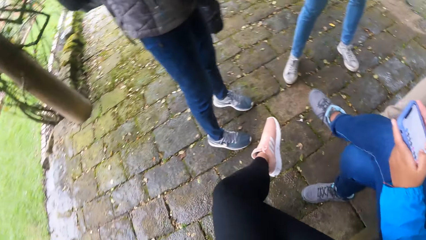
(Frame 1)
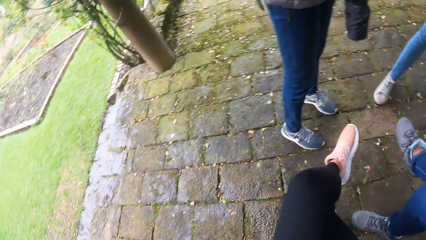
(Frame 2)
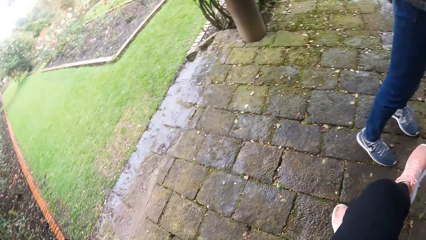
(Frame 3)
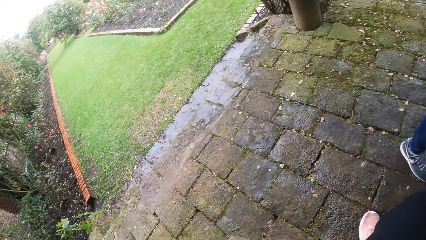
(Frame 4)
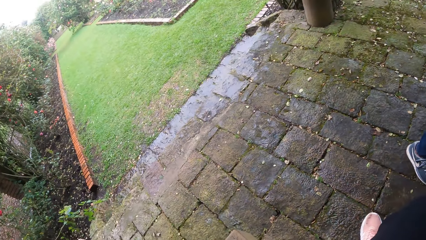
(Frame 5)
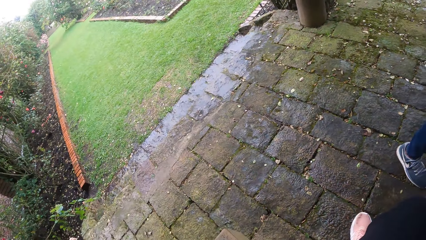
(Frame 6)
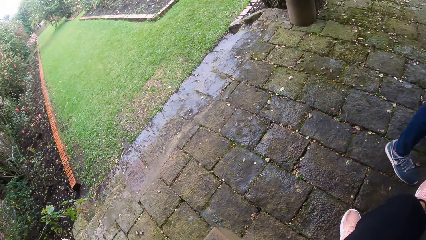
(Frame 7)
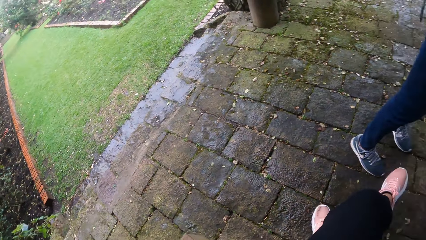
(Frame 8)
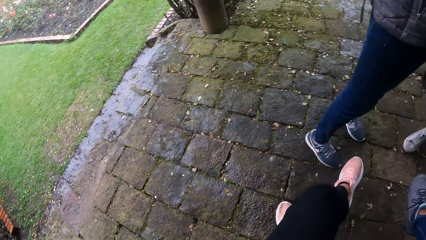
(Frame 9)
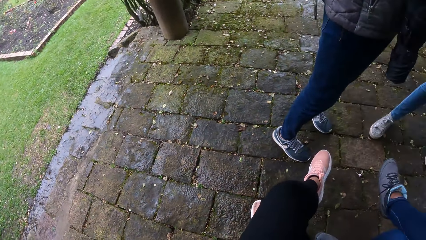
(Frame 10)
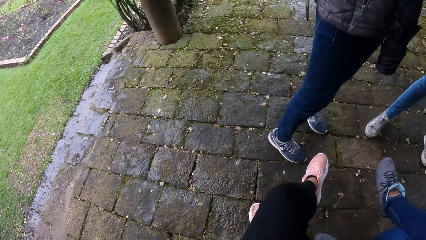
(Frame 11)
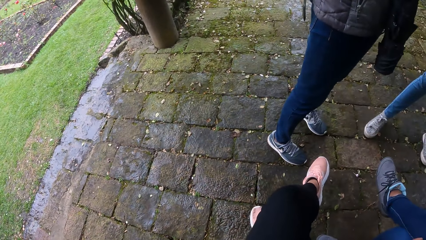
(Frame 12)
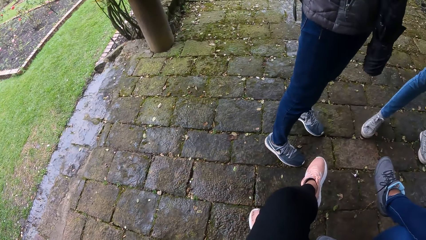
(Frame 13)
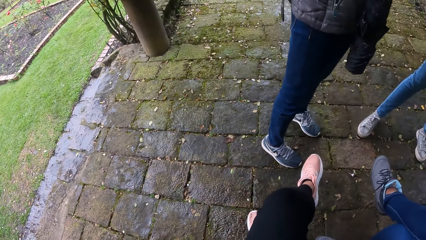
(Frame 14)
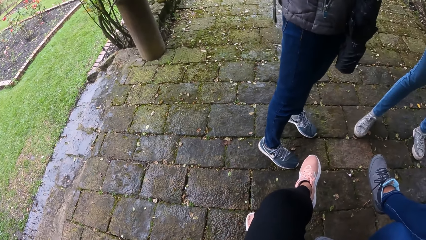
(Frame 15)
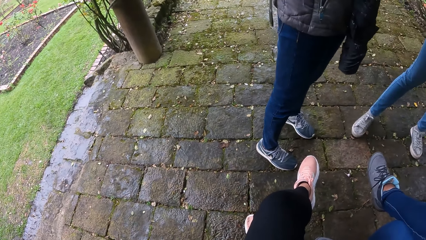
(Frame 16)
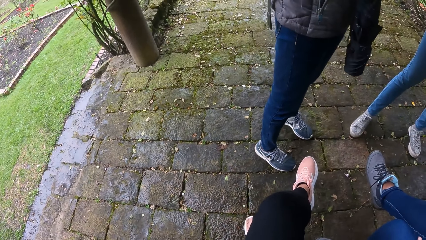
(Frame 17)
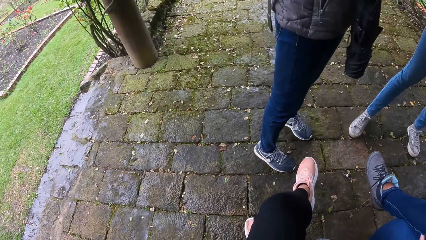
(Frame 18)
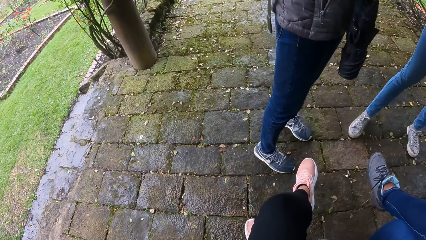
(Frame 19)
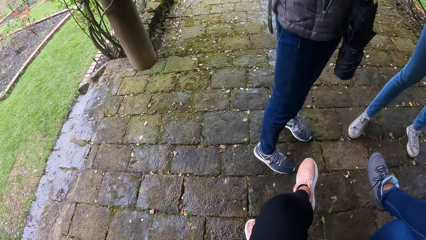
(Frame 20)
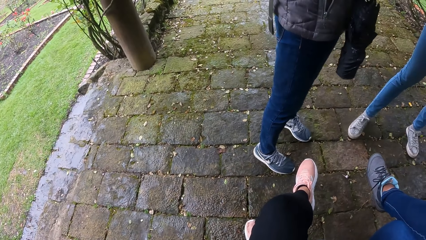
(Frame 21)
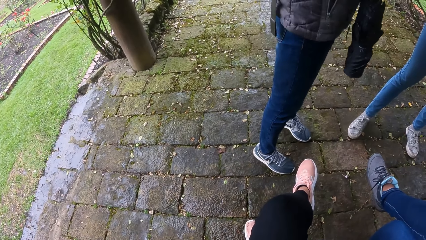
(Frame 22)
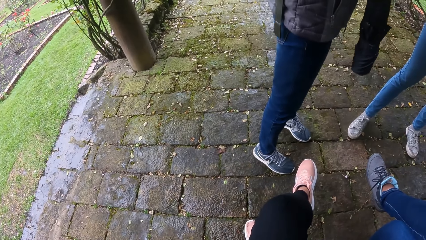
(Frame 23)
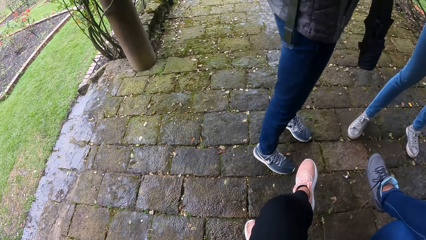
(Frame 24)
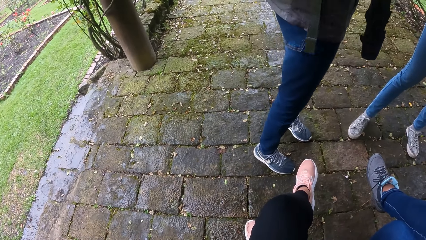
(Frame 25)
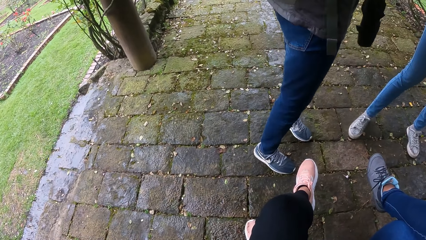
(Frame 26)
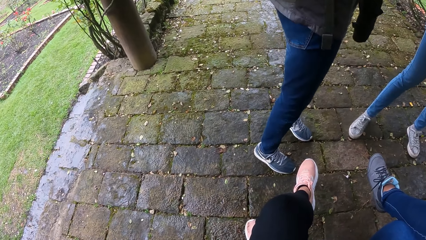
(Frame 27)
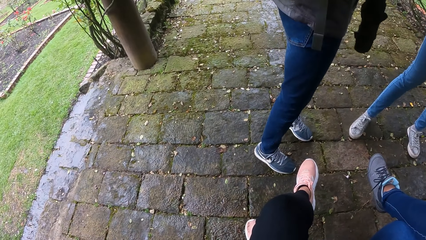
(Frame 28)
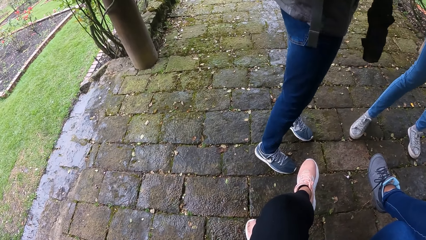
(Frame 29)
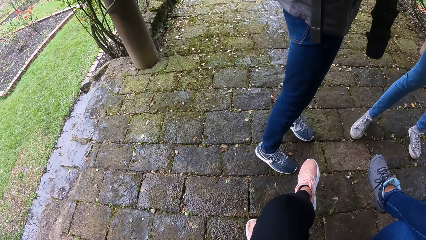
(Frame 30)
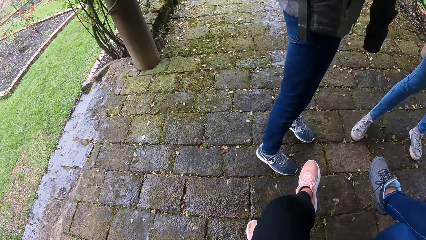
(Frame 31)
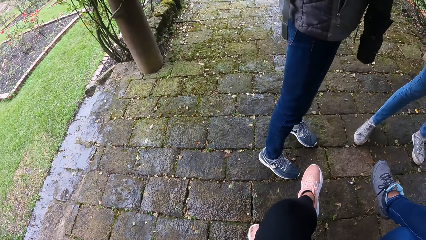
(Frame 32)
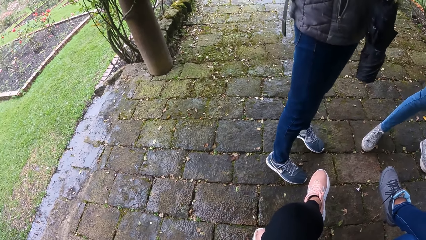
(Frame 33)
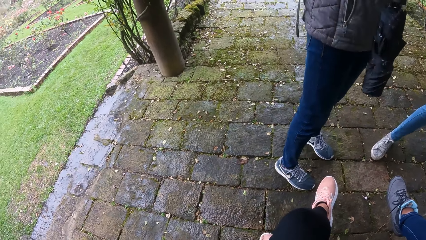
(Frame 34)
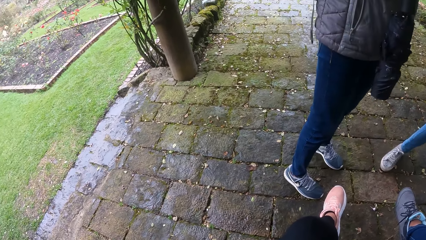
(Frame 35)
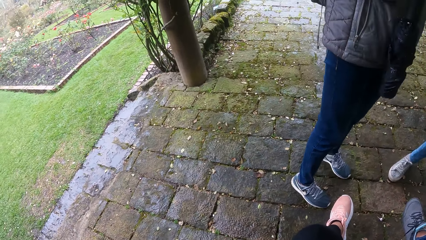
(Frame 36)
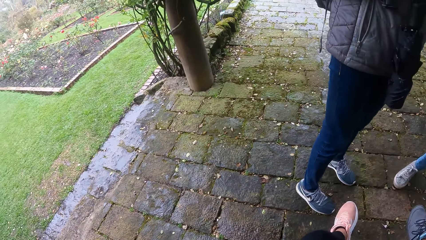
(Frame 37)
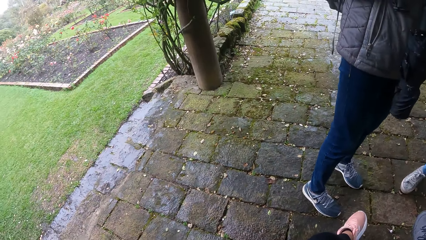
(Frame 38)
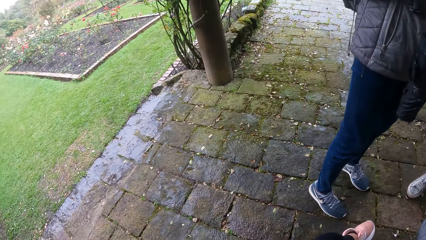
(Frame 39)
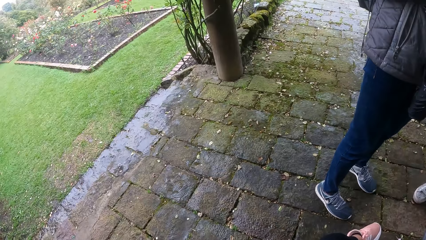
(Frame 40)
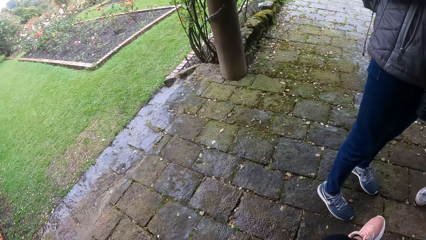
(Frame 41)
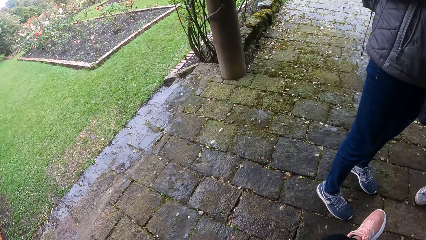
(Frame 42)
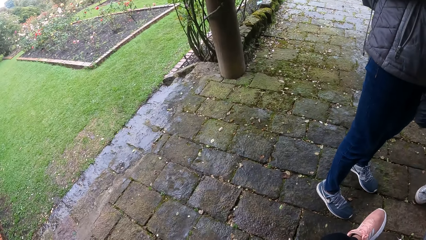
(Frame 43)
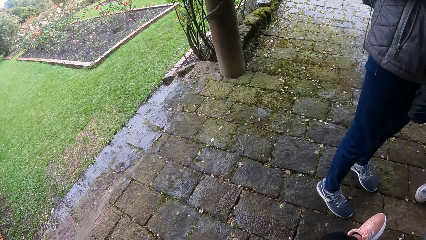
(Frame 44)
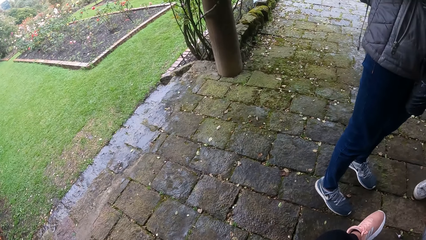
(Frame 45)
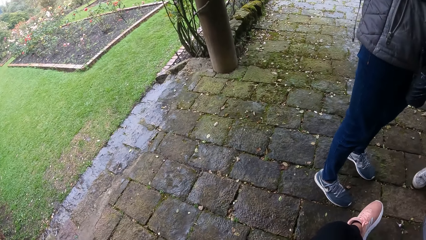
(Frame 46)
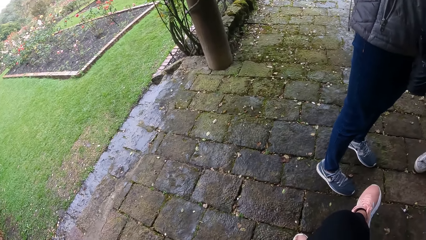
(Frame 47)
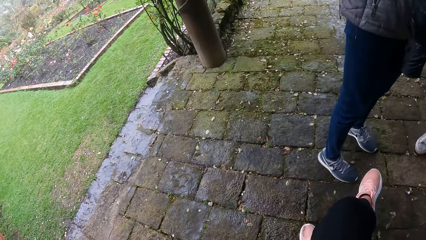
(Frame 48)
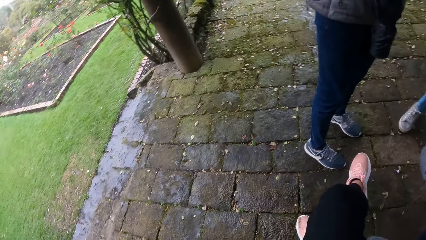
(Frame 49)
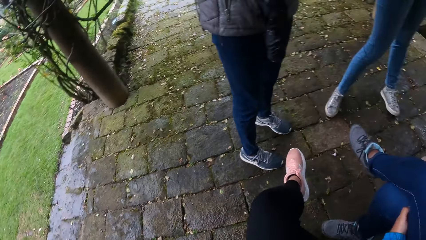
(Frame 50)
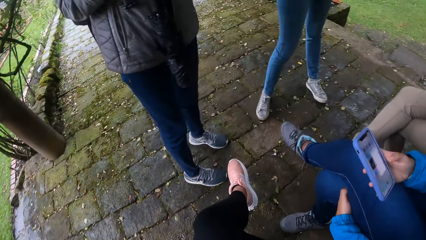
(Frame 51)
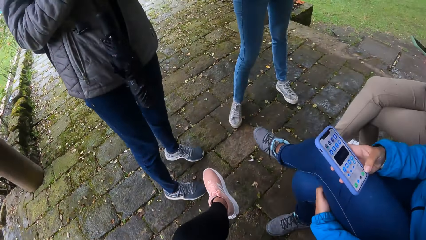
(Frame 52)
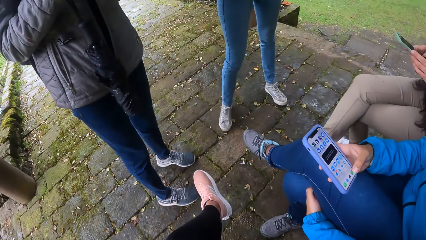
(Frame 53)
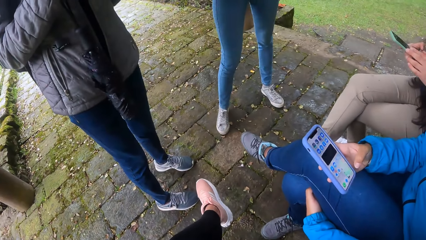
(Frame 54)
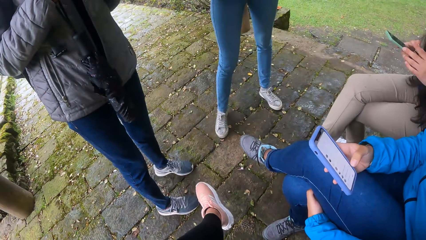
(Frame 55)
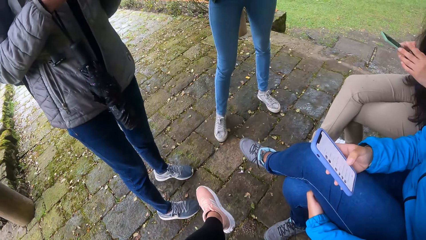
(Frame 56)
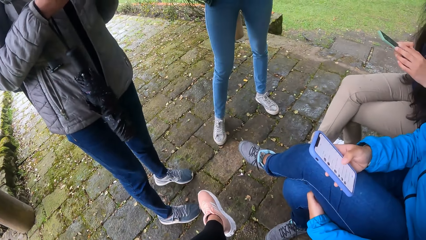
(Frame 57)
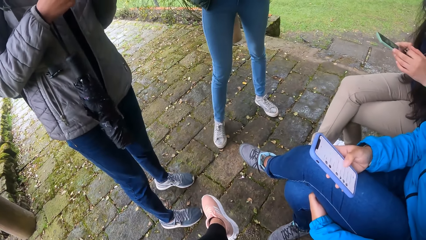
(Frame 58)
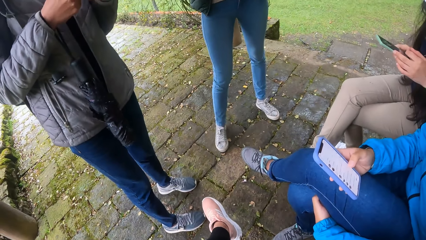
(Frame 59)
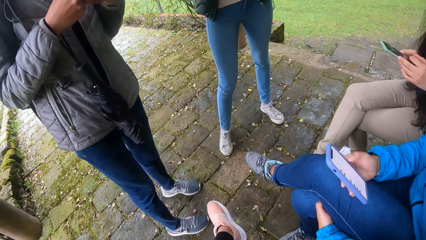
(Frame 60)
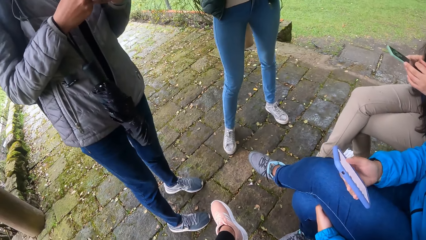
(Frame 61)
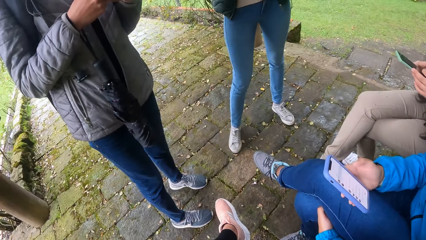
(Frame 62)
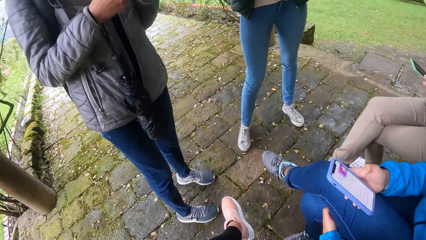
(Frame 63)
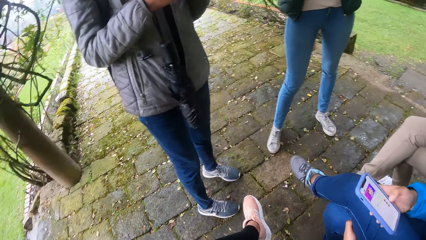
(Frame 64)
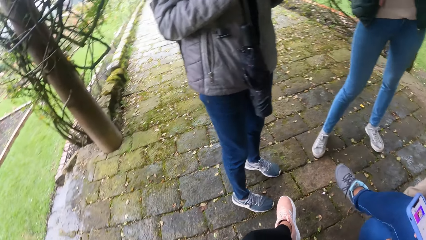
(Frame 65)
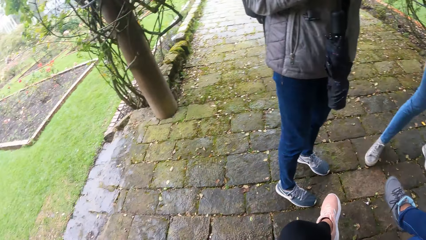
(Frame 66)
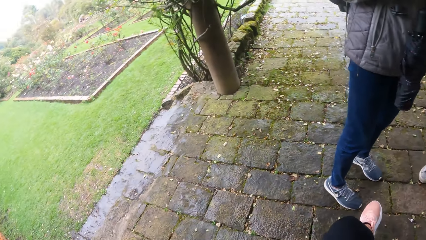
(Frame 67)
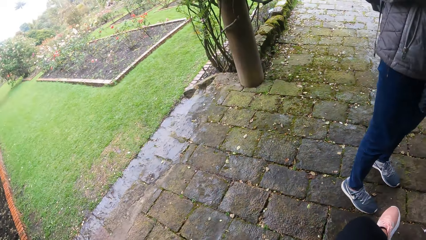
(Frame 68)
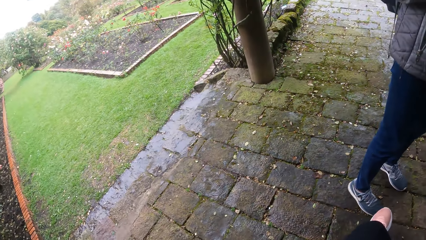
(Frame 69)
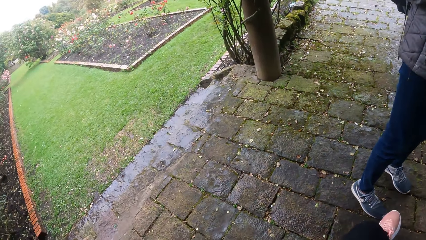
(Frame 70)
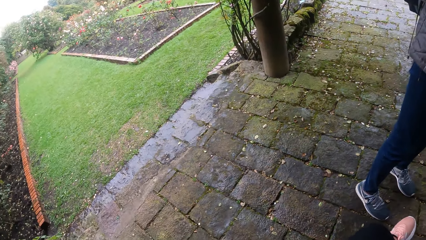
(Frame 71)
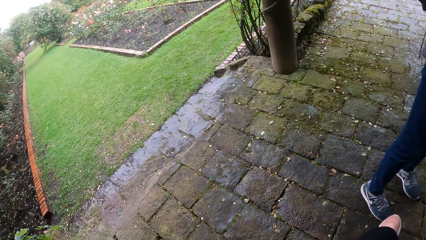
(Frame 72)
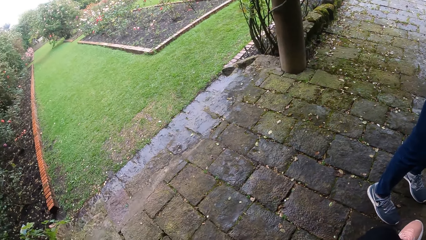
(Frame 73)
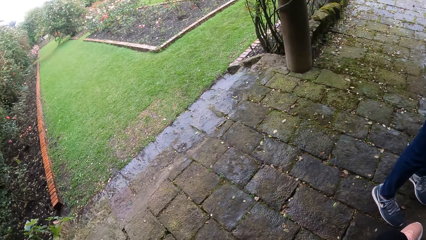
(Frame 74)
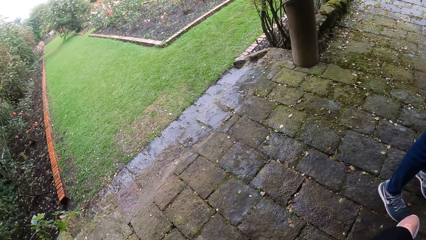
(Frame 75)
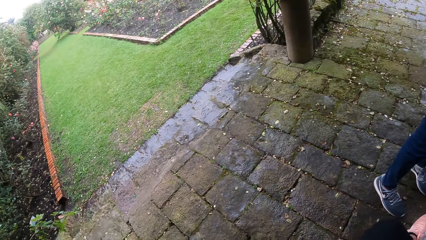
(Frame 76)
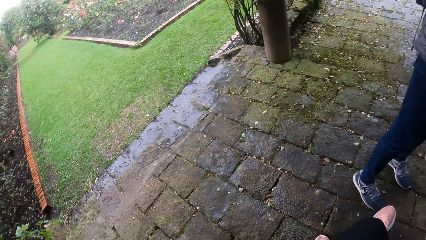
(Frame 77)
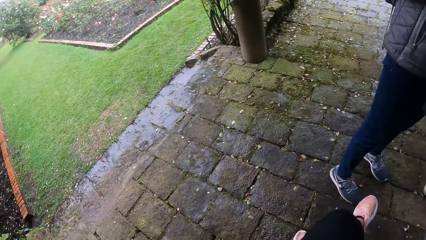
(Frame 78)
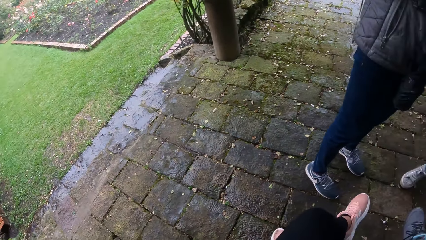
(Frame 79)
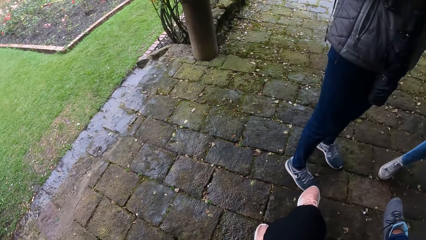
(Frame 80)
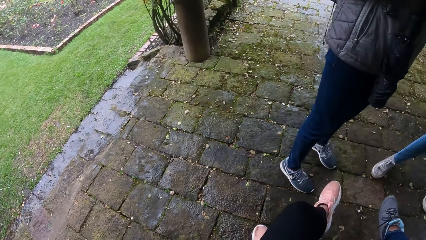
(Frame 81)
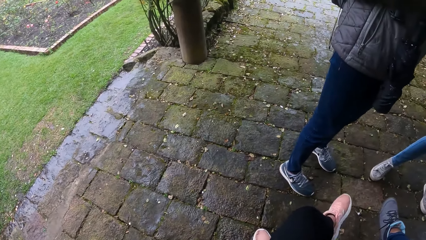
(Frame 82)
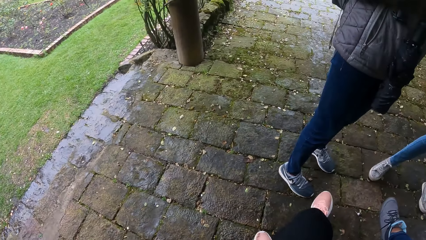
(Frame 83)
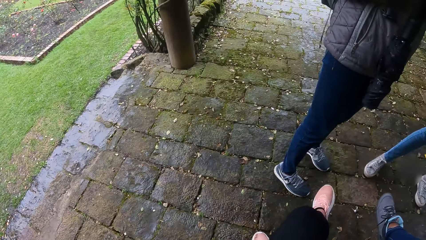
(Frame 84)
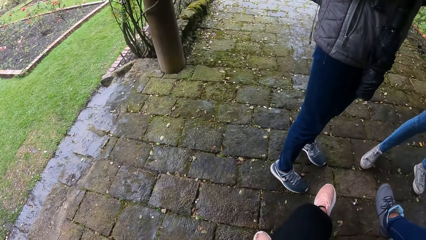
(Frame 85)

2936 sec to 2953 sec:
The camera wearer looks around. A woman operates the phone with both hands. Another woman operates the phone with both hands. The camera wearer looks at a lady. They look around.
